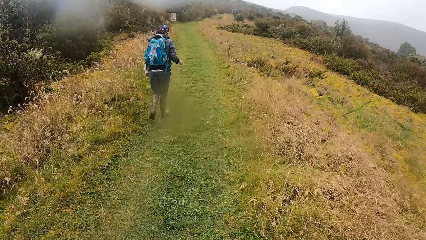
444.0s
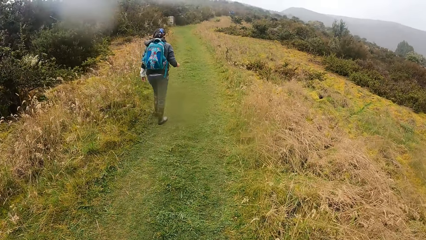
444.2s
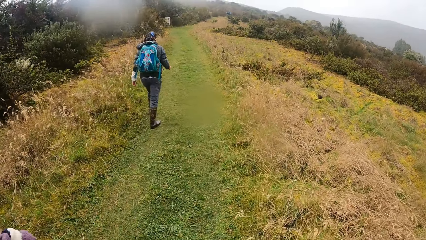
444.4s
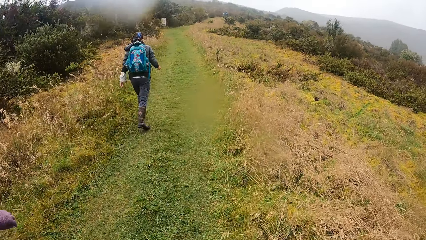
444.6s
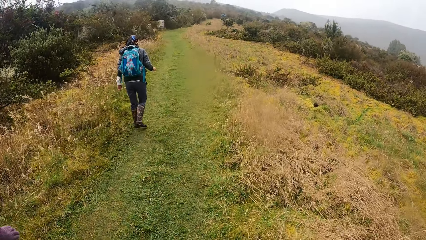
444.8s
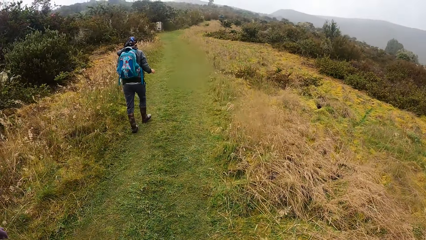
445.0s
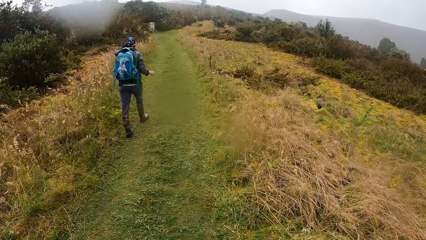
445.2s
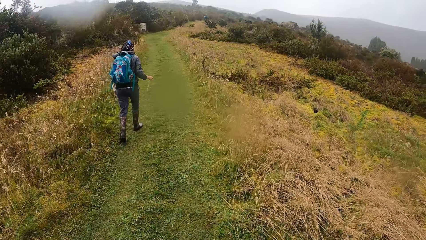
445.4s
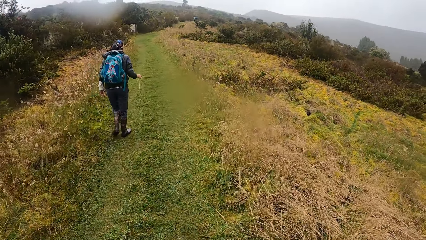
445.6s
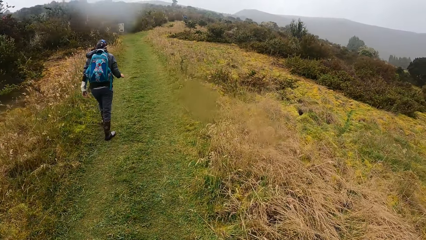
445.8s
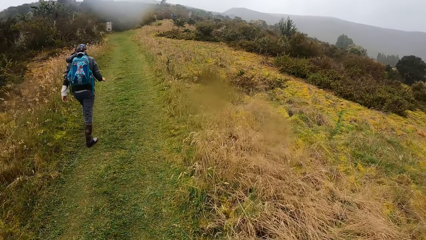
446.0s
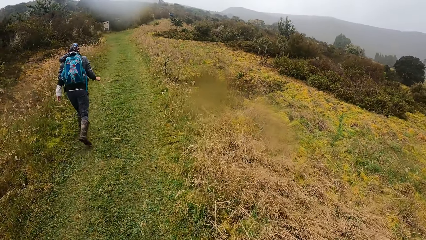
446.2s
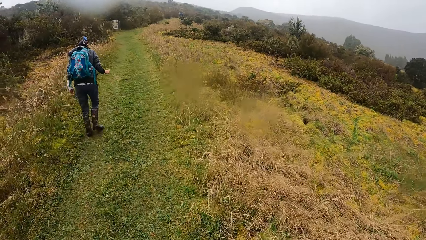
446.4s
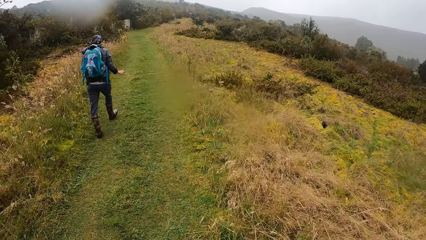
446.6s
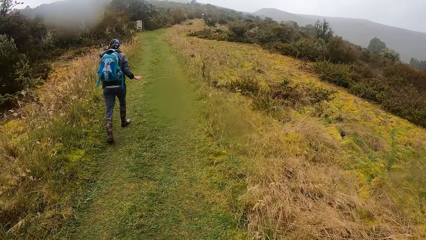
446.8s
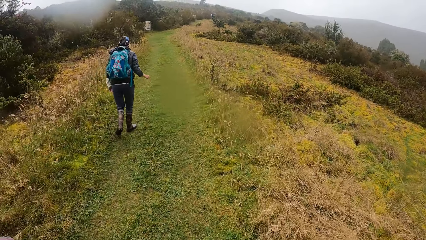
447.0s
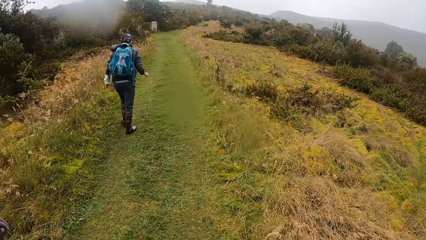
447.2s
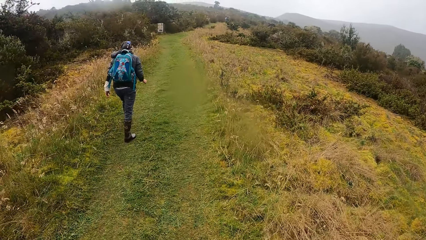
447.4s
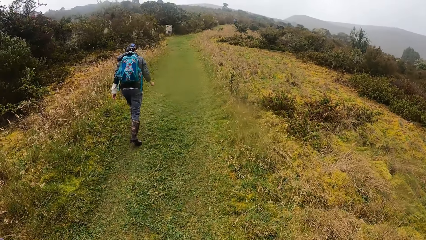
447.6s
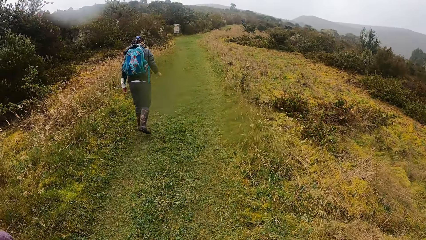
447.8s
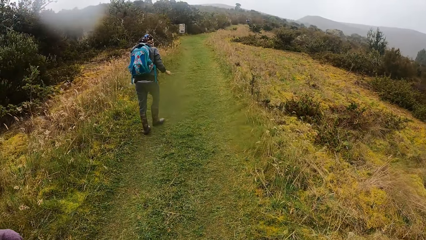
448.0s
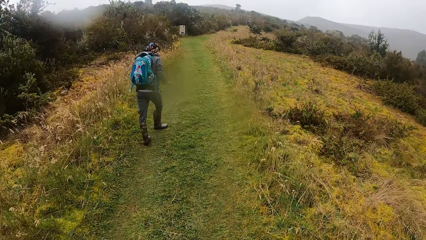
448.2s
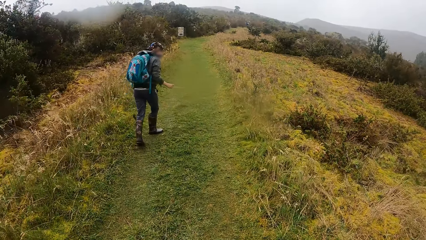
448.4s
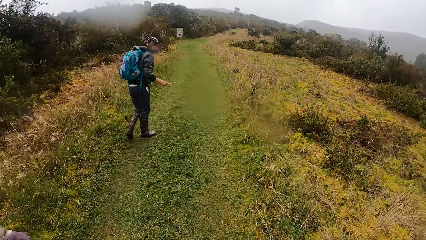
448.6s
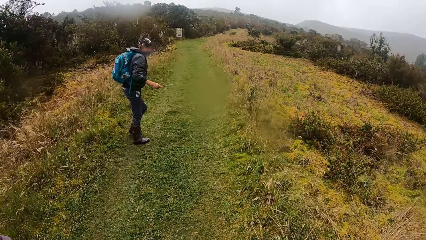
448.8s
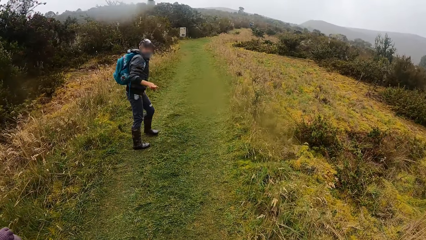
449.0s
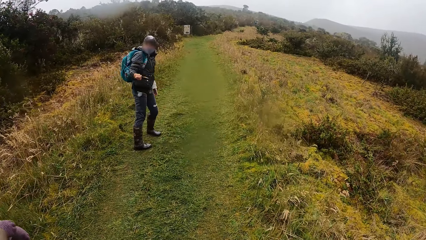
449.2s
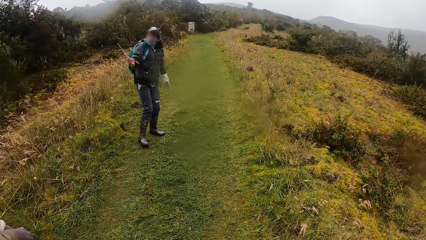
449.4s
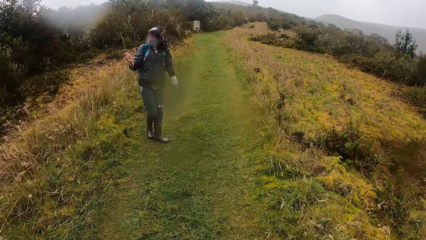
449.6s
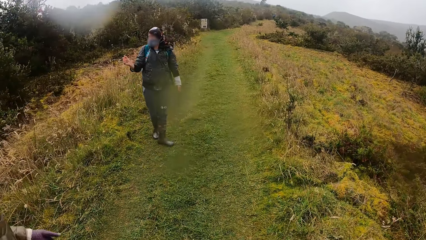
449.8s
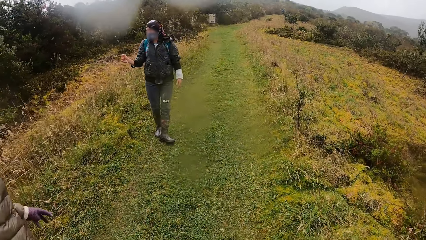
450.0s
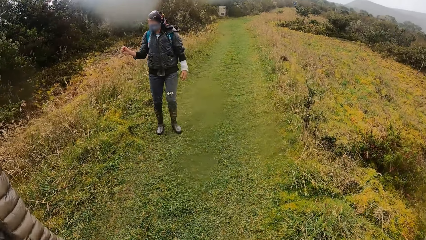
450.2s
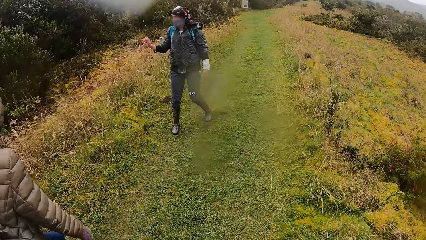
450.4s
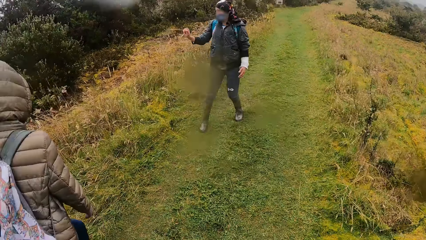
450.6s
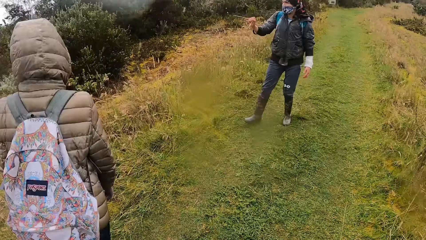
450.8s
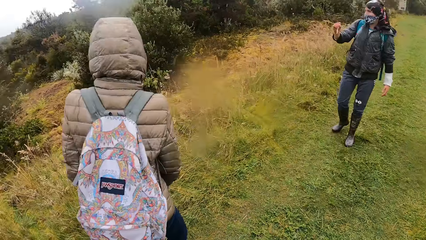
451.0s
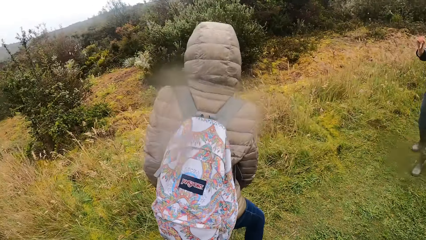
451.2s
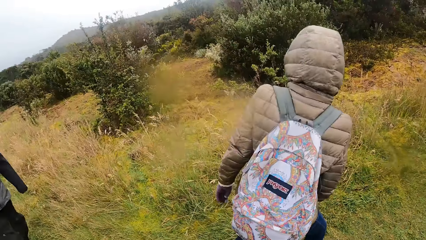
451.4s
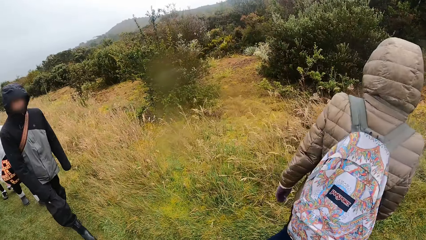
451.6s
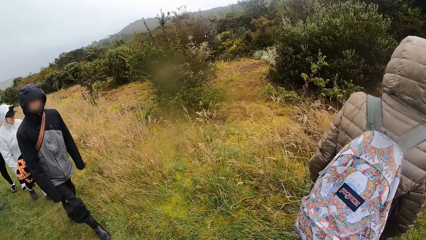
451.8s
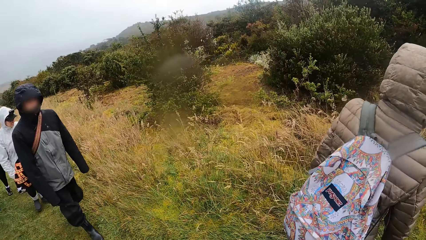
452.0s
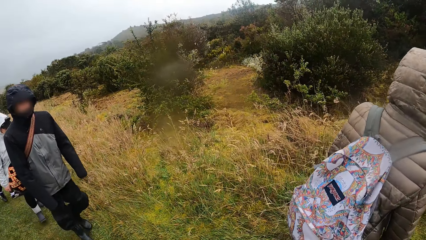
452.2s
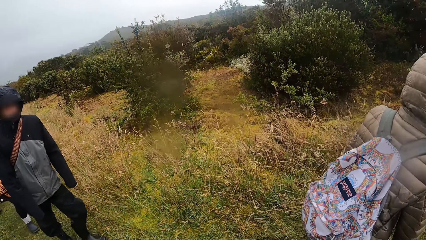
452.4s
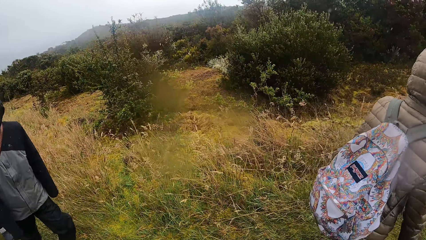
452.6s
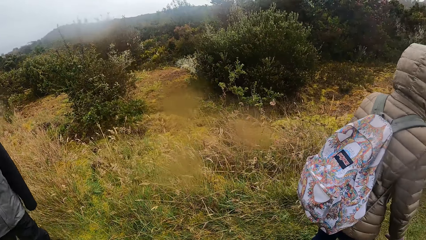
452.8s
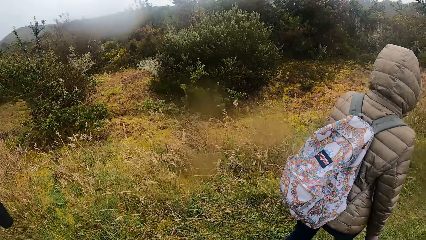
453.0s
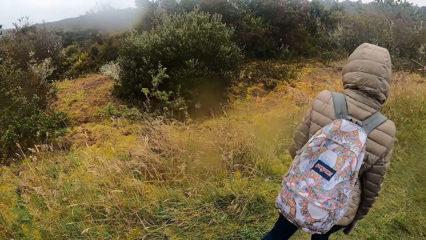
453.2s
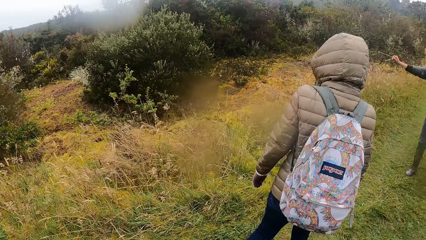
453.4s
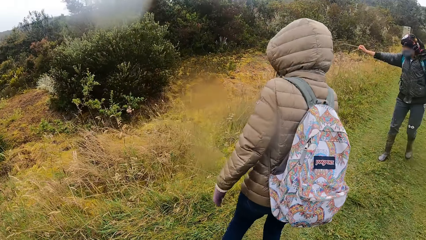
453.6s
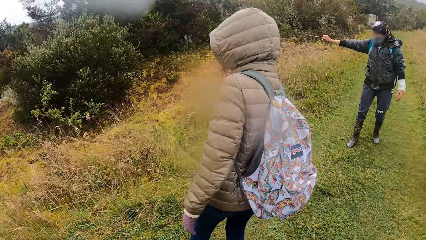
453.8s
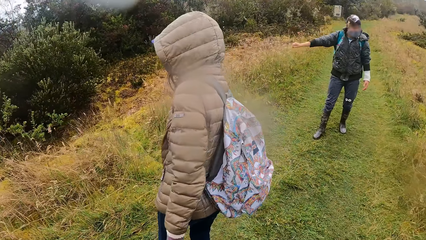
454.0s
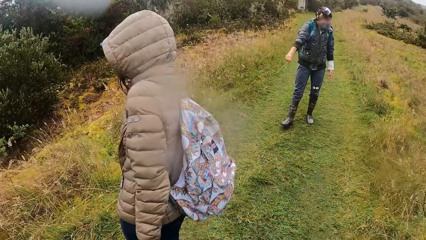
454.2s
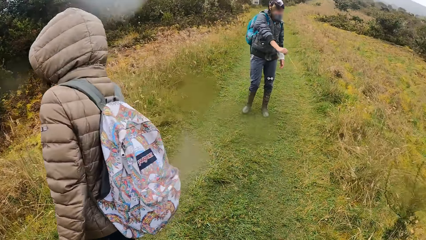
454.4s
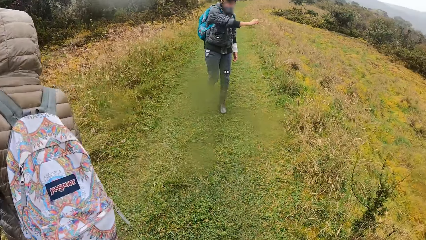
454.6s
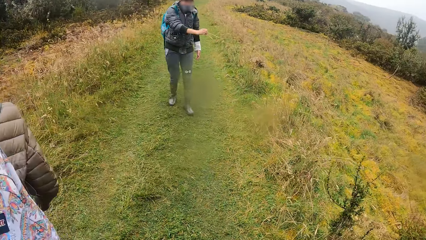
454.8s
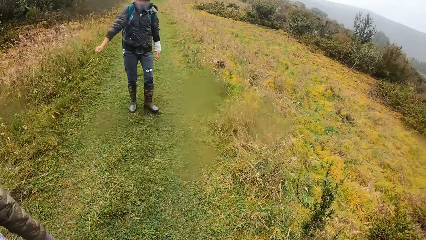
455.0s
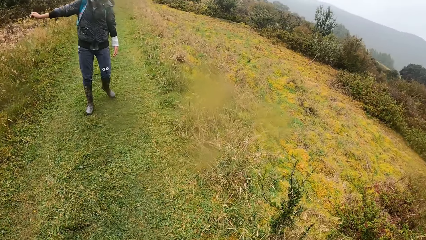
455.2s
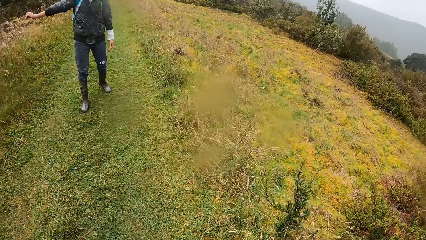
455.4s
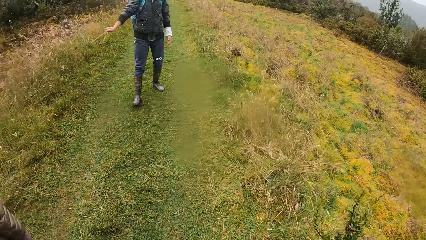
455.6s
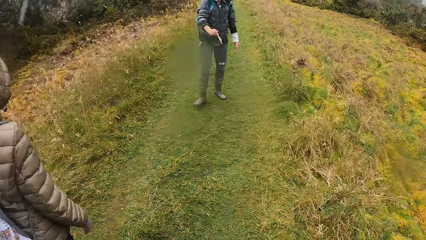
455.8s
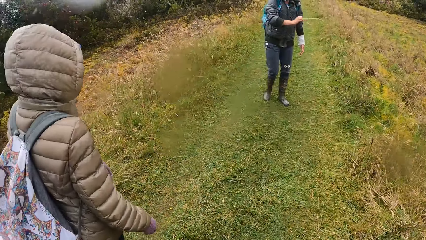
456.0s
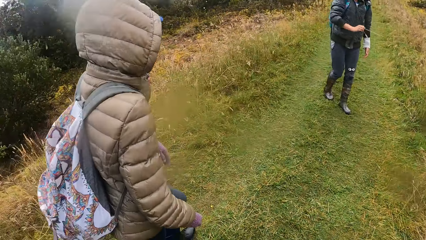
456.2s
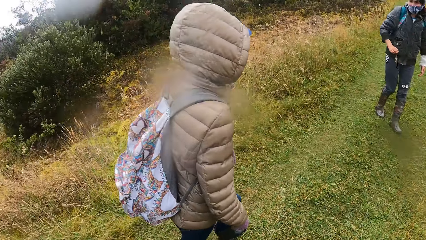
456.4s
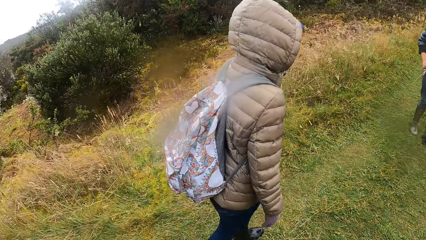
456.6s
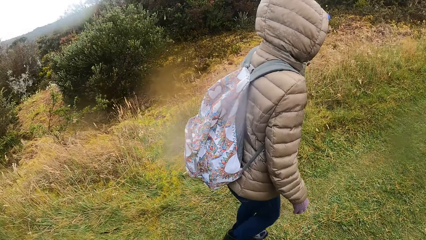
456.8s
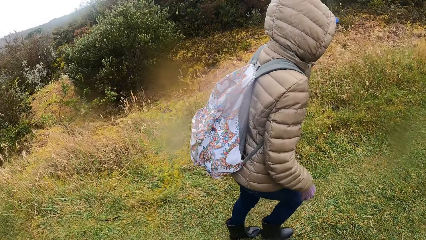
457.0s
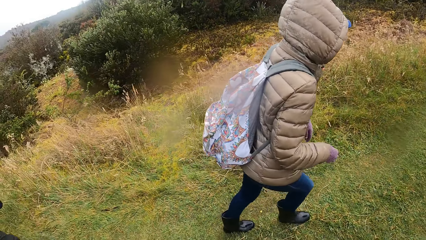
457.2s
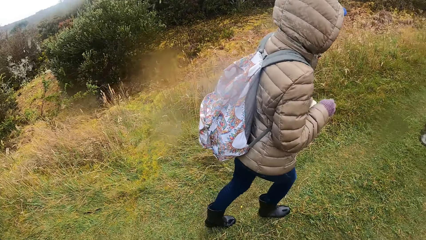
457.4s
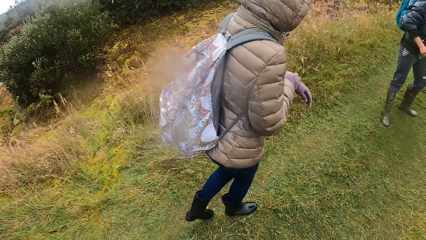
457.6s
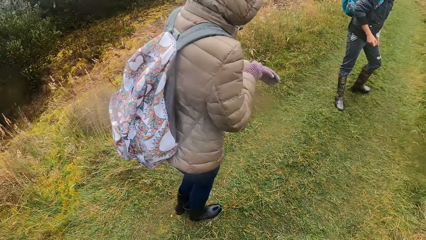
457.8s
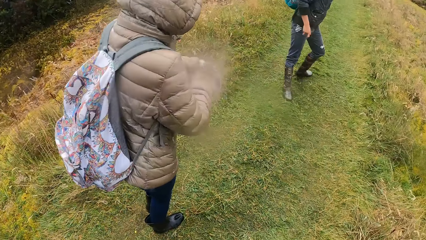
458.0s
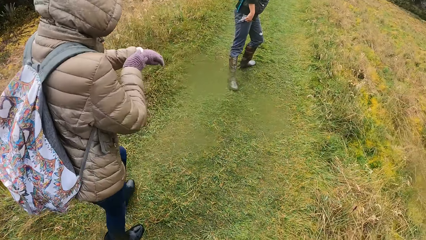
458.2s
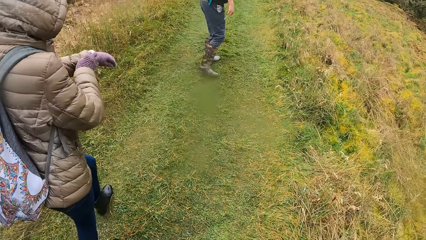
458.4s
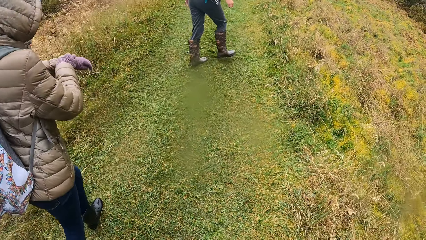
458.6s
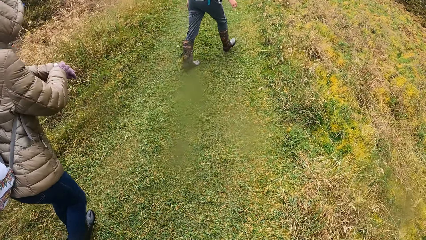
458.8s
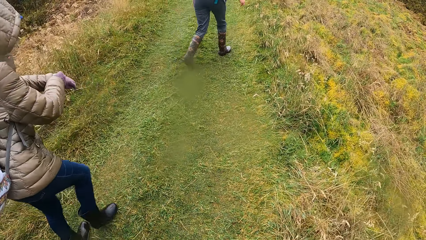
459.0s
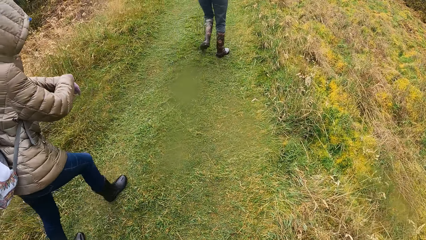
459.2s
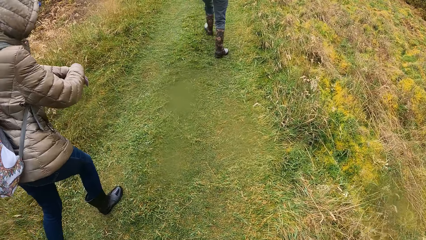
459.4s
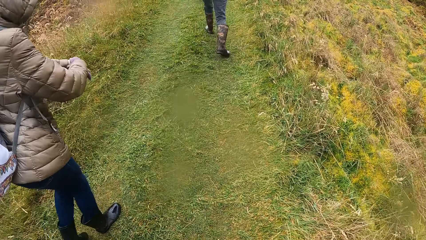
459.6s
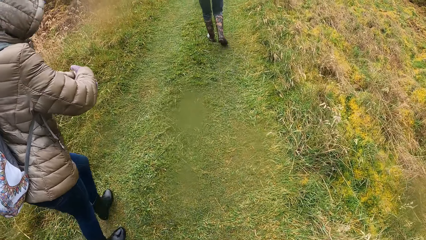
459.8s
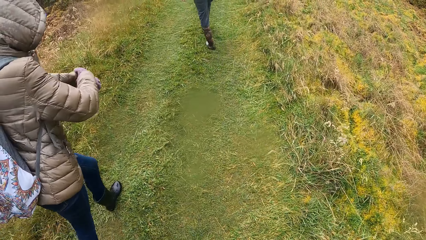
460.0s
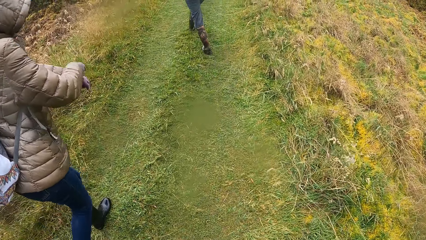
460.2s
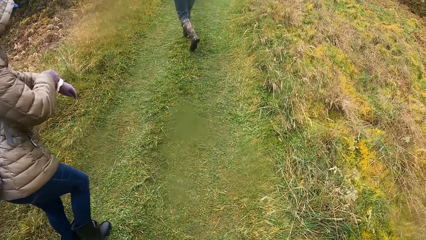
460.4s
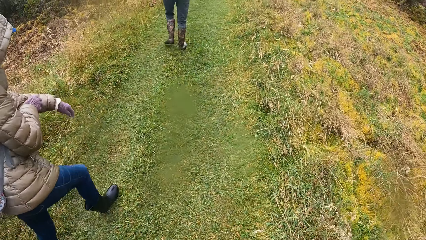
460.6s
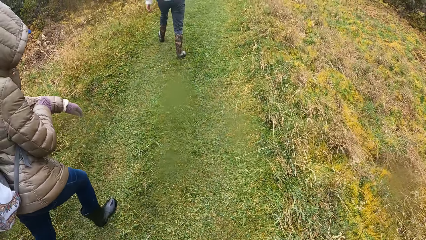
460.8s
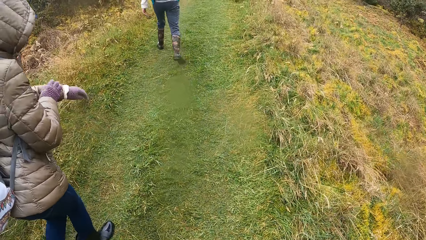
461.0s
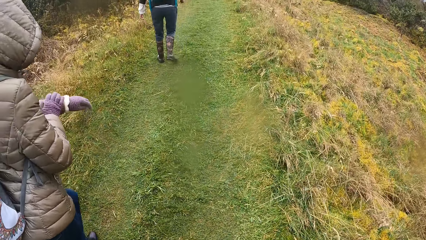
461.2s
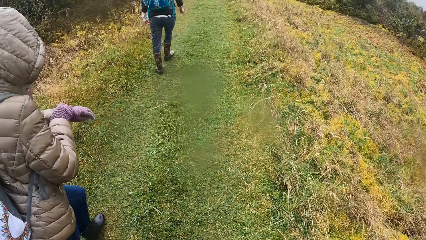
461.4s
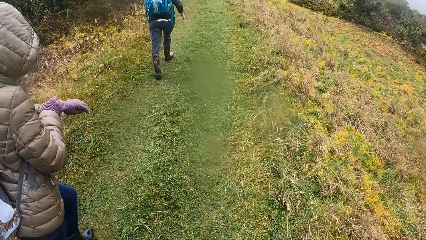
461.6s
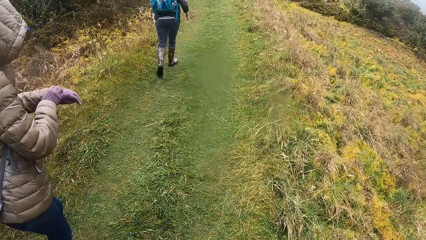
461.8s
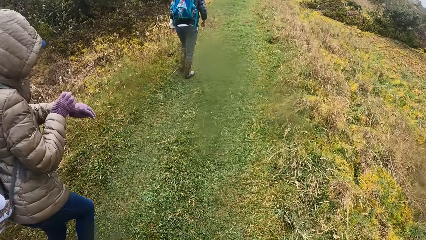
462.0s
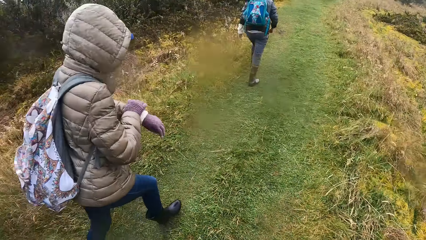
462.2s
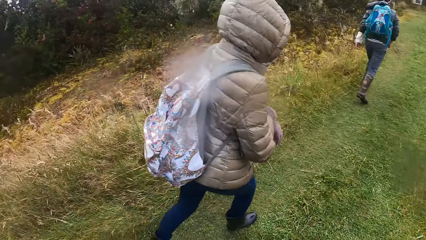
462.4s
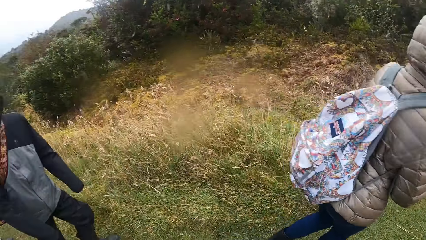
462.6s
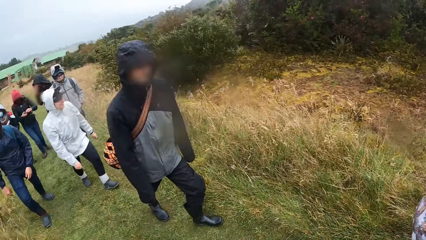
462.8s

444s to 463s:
The camera wearer looks around. They walk along a path in the field.
